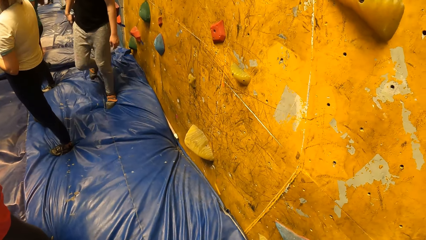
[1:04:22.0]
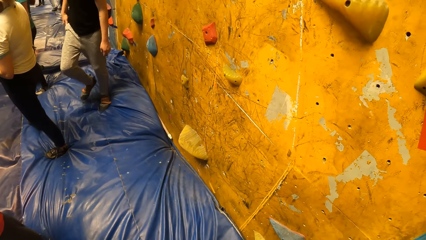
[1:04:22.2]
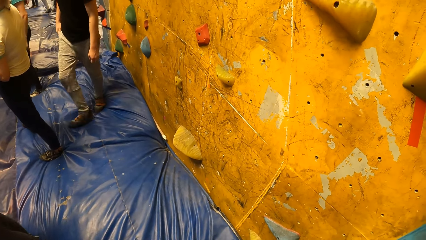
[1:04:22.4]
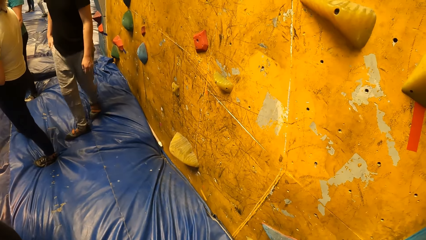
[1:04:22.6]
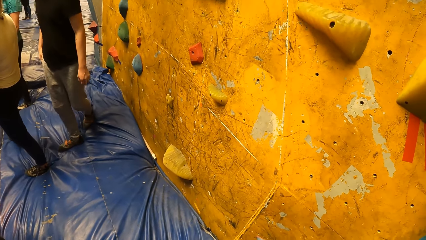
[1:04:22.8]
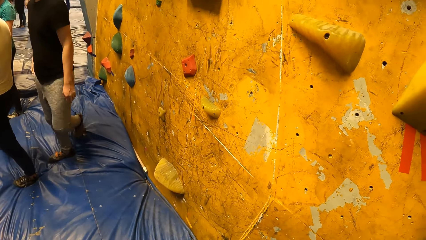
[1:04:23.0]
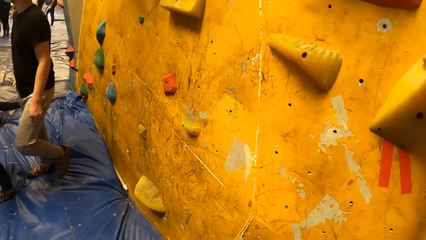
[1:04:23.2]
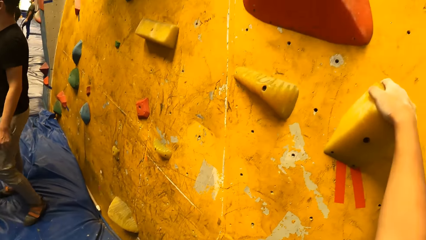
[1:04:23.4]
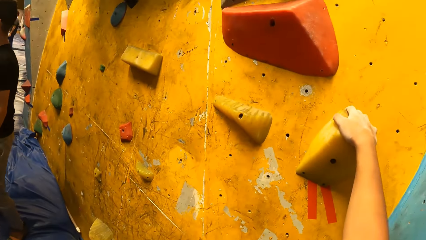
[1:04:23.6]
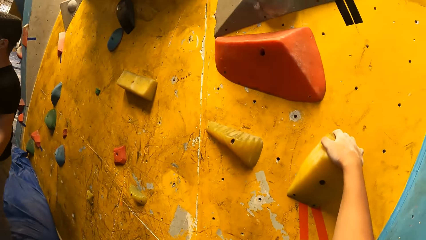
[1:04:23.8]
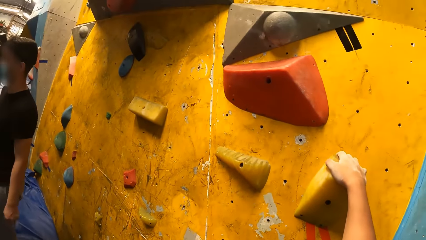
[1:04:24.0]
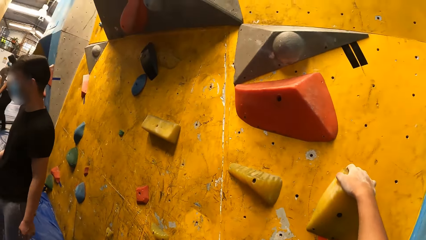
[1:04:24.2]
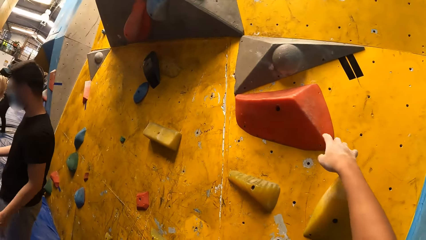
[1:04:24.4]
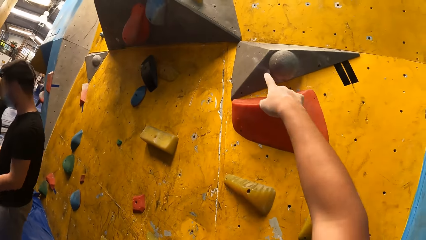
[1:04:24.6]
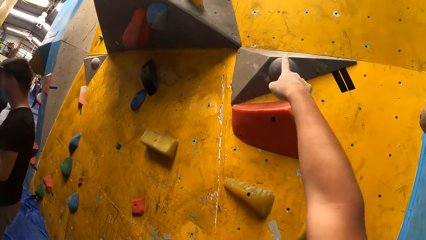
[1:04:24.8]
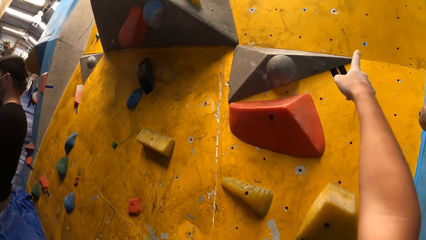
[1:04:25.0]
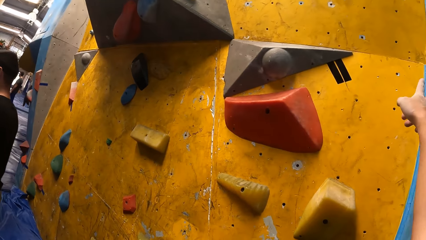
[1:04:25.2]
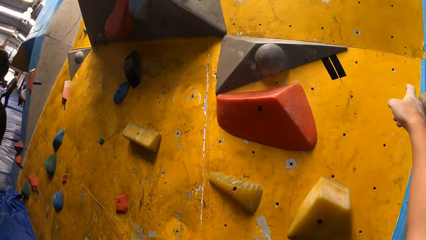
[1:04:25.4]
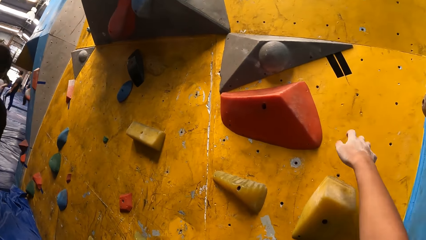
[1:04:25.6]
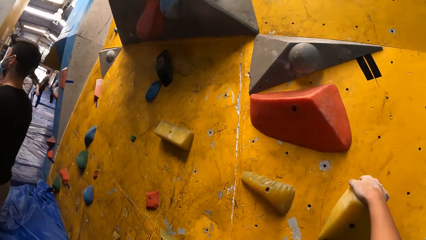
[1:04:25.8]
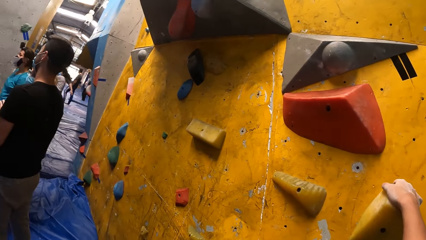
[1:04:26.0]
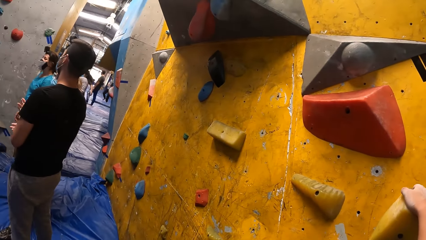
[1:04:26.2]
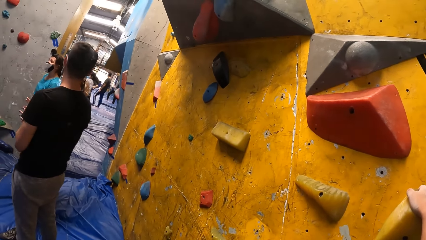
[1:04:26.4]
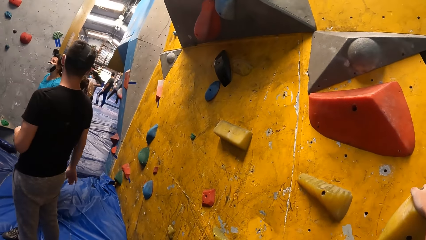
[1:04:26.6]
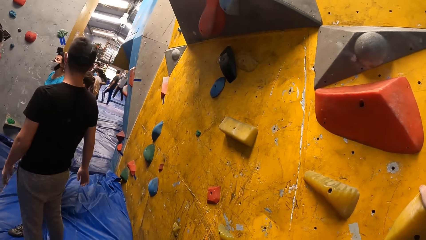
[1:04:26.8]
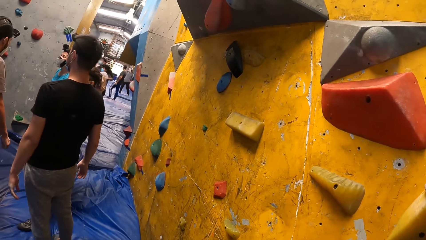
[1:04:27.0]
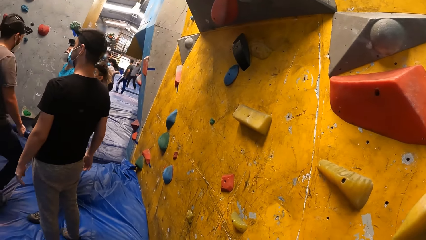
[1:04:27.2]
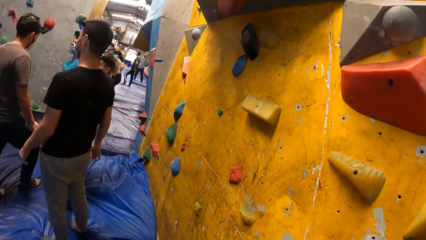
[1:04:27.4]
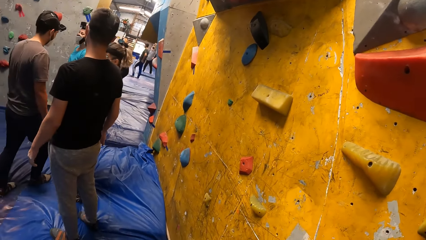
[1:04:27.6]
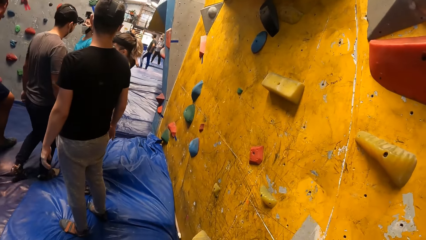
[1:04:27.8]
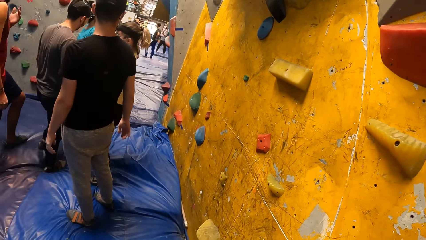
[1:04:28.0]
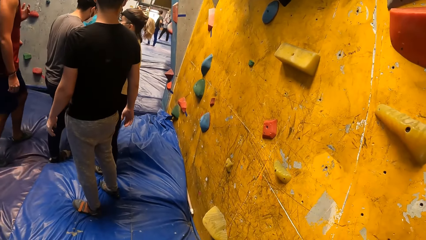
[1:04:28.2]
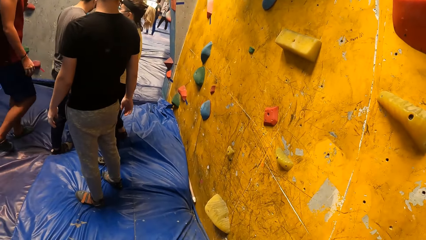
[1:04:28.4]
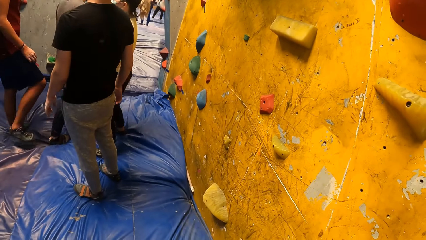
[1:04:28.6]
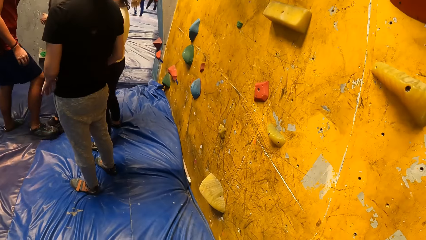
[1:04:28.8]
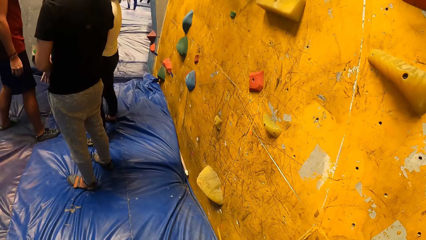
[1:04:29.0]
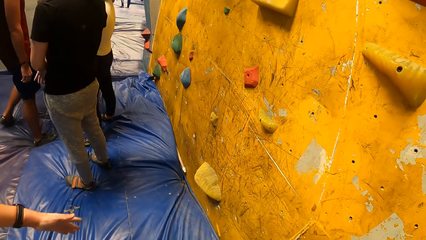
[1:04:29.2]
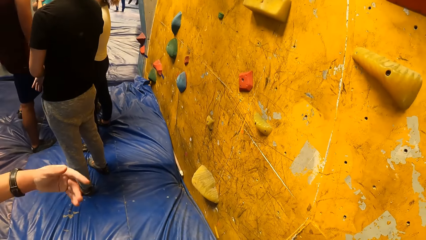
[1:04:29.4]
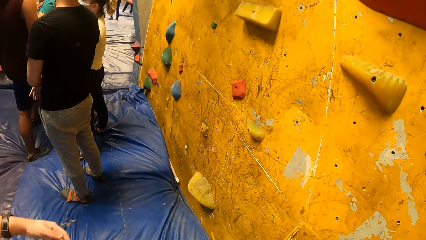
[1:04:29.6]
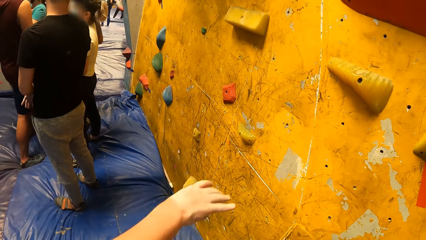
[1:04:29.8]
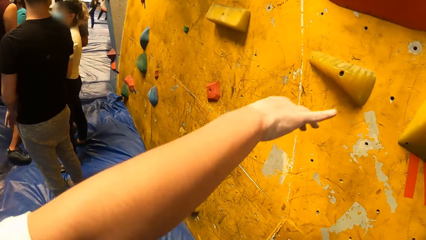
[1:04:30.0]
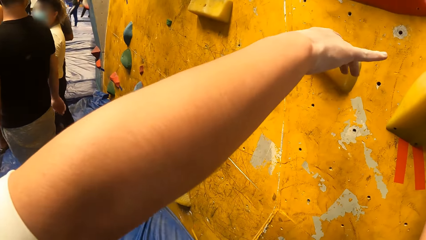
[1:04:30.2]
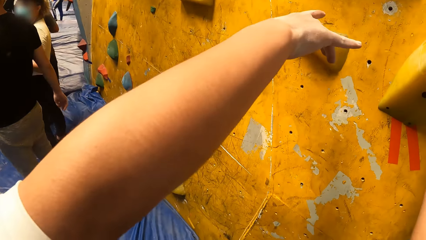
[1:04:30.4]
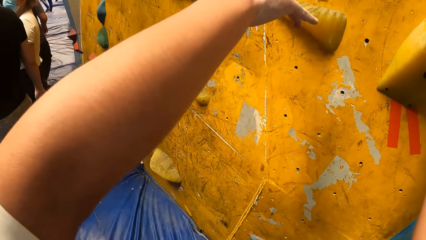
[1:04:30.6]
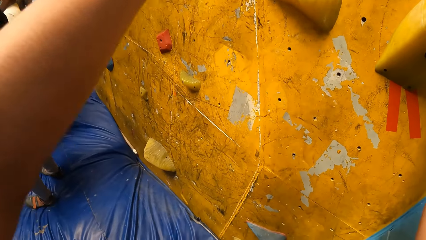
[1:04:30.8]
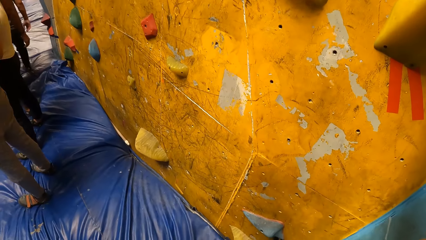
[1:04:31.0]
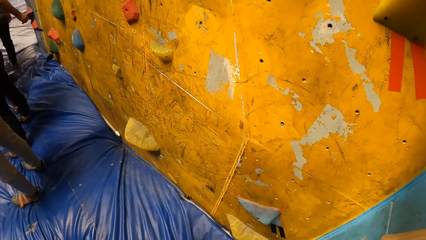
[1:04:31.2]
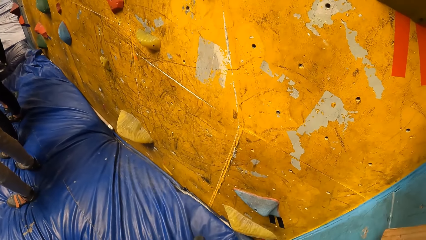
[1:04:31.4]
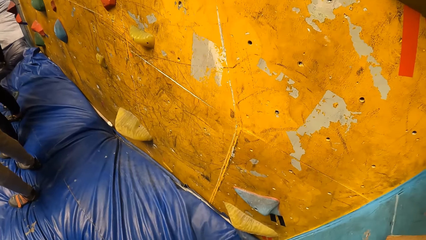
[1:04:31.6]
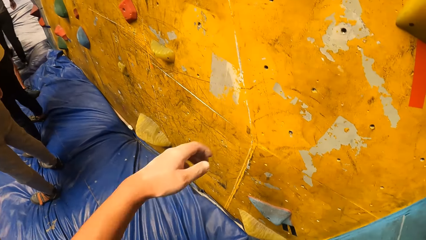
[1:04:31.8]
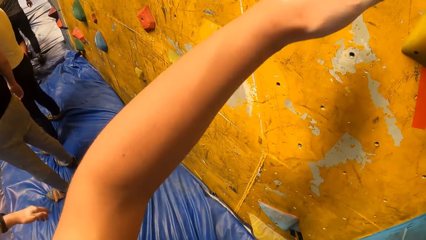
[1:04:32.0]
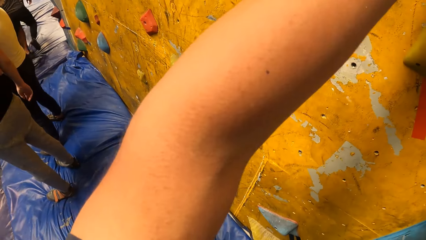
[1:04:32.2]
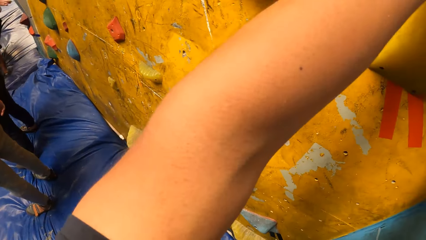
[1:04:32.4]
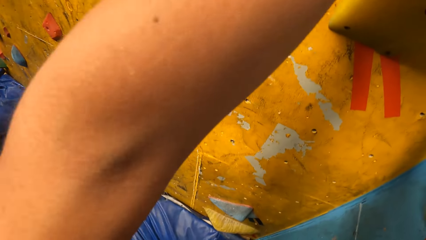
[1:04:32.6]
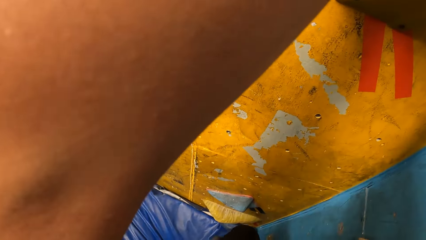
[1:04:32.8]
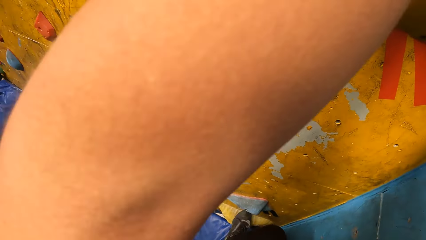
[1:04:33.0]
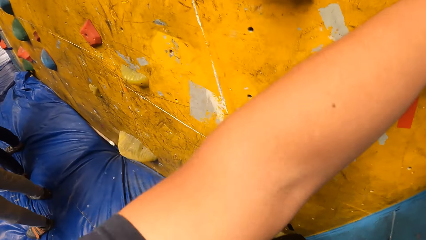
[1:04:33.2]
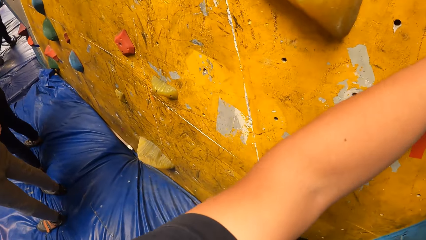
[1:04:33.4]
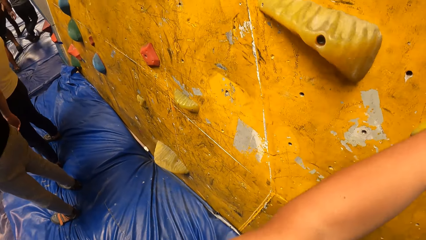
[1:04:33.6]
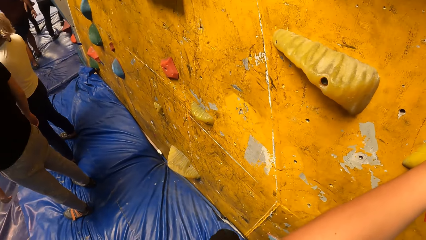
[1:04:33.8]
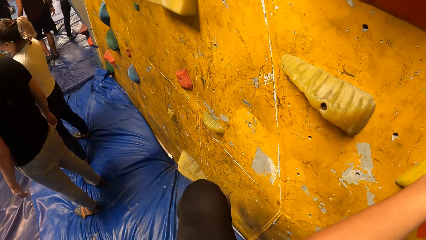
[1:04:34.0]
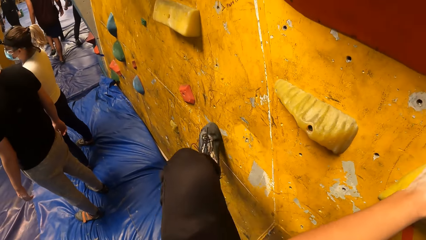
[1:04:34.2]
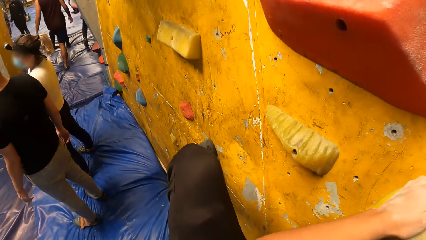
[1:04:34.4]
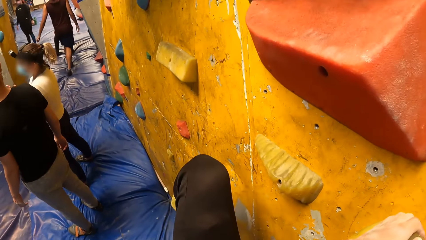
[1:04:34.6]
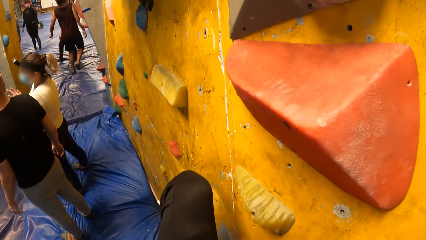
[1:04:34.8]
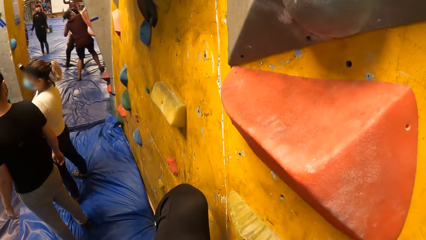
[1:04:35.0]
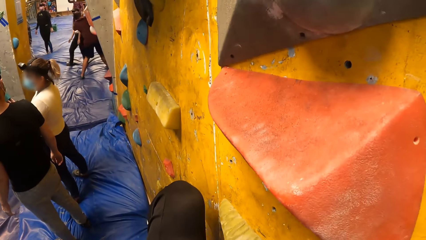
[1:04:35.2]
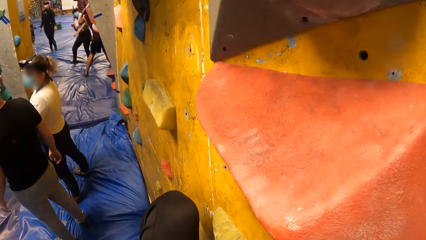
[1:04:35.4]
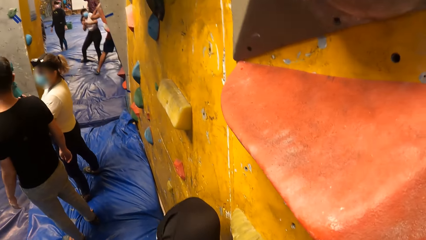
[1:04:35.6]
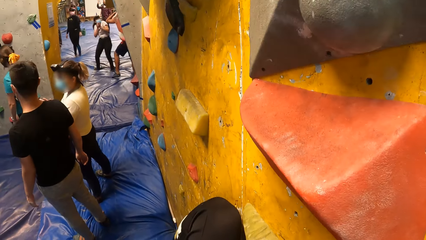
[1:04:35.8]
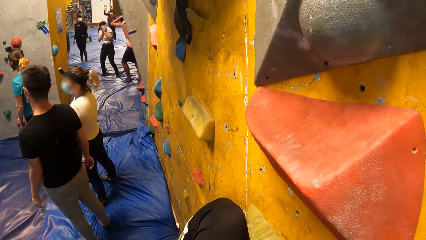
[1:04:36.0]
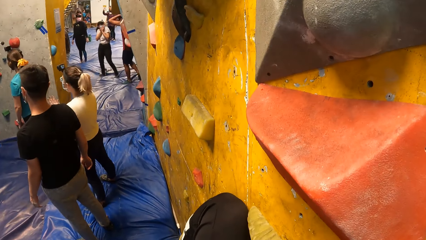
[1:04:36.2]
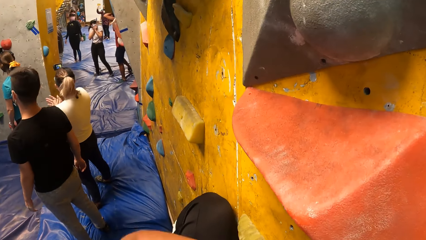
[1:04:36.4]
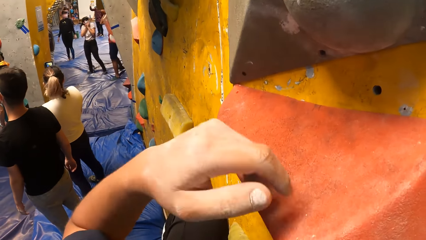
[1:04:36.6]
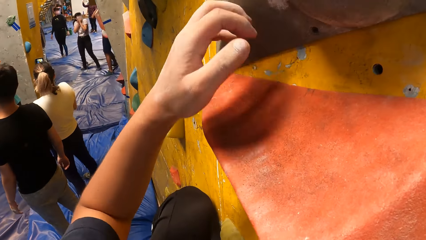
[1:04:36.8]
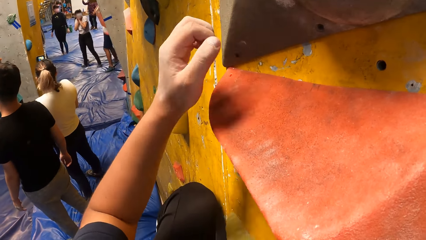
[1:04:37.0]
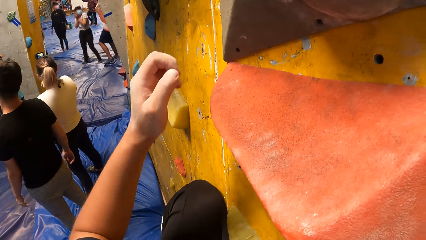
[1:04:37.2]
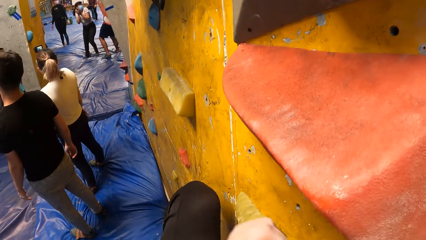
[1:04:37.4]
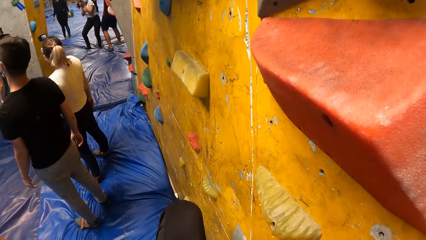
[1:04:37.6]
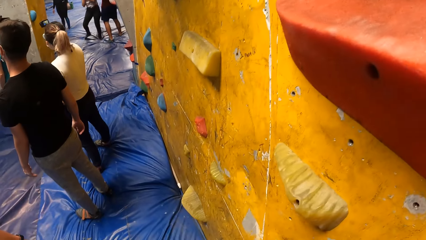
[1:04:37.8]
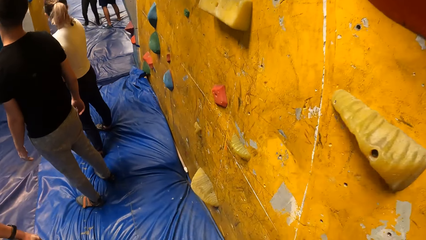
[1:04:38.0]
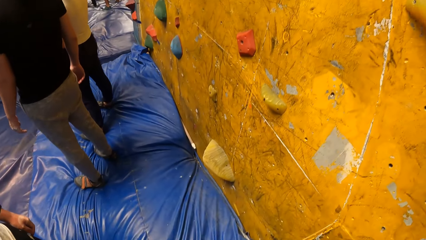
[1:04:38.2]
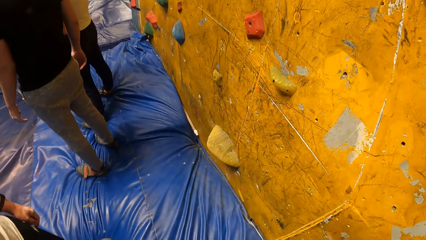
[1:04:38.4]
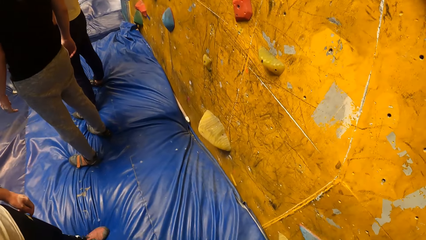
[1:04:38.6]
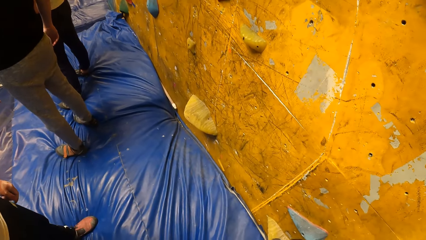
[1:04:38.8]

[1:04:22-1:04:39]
A man puts a phone in his pocket. The camera wearer rests his right hand on a climbing hold on the wall. He makes hand gestures with his right hand. He points at a climbing wall. He places his right hand on the climbing hold. Another man moves a hand. The camera wearer climbs the rock wall with his hands and legs. He moves a hand.
